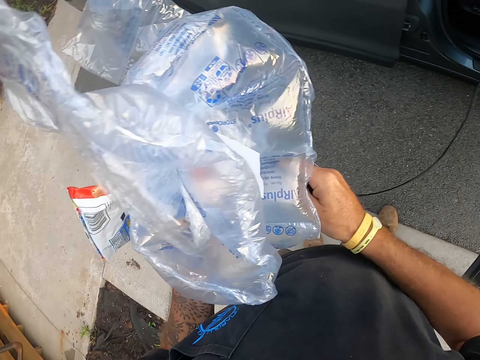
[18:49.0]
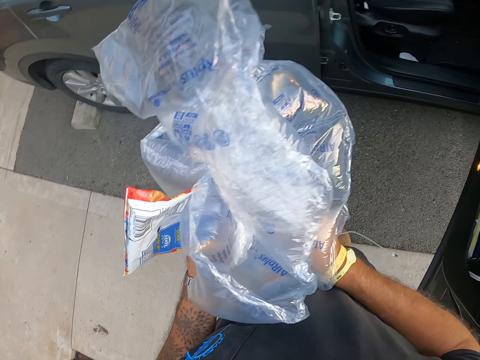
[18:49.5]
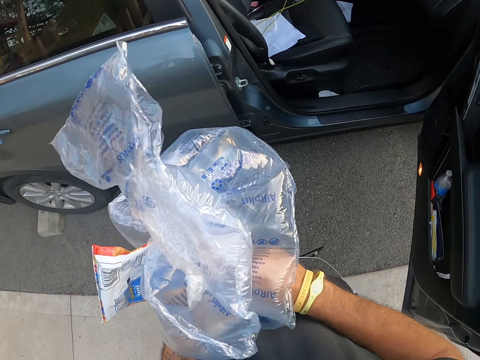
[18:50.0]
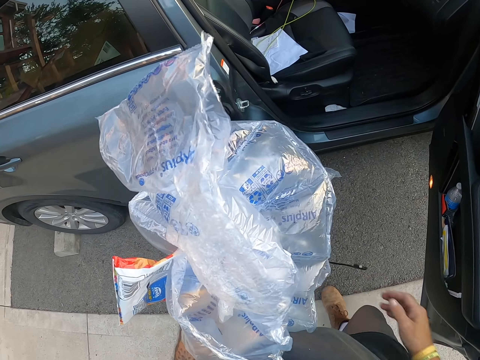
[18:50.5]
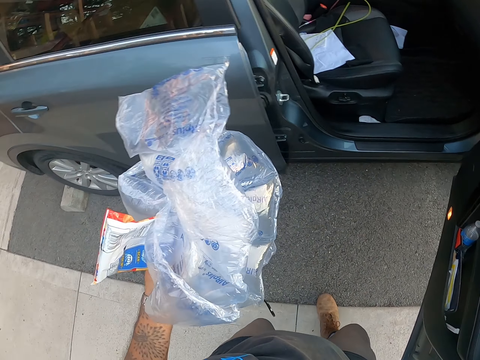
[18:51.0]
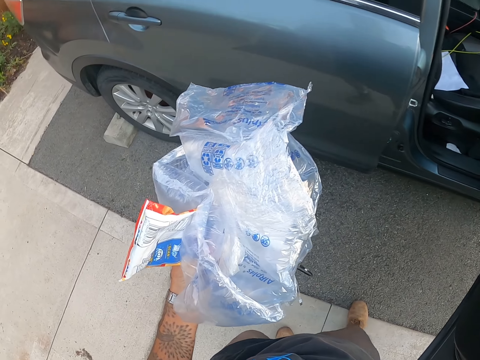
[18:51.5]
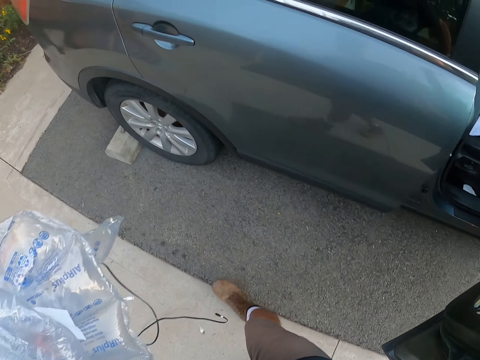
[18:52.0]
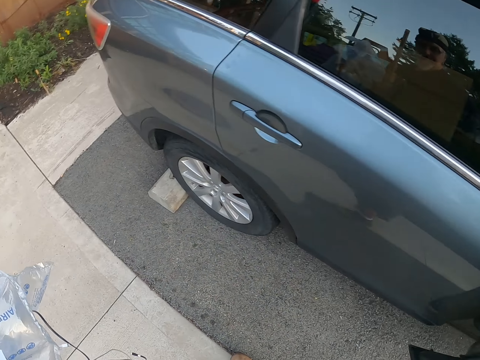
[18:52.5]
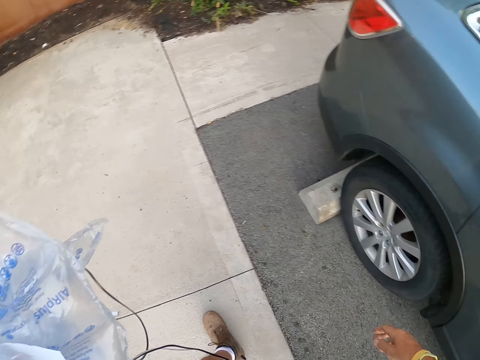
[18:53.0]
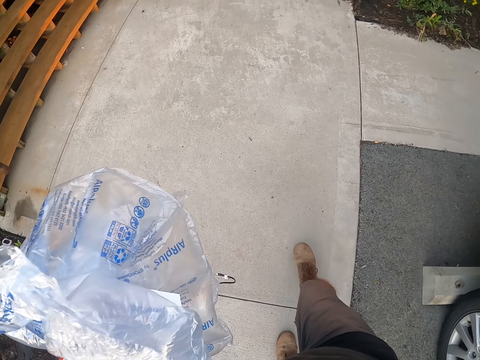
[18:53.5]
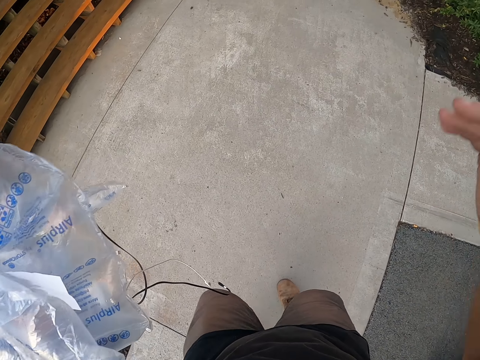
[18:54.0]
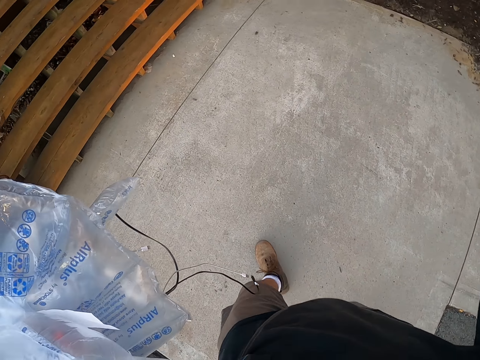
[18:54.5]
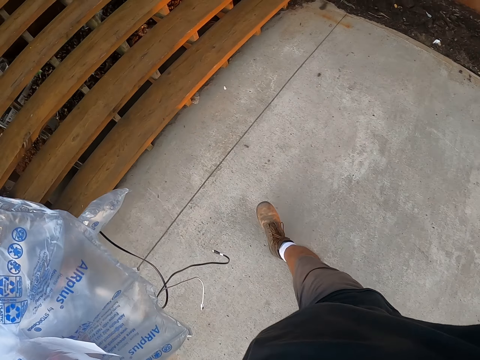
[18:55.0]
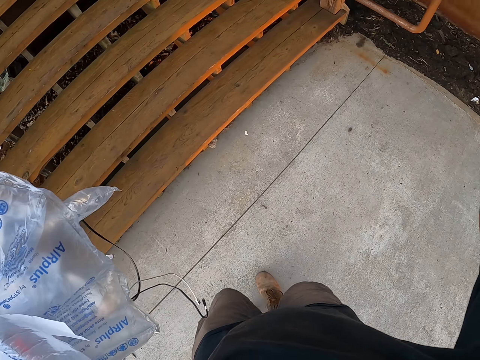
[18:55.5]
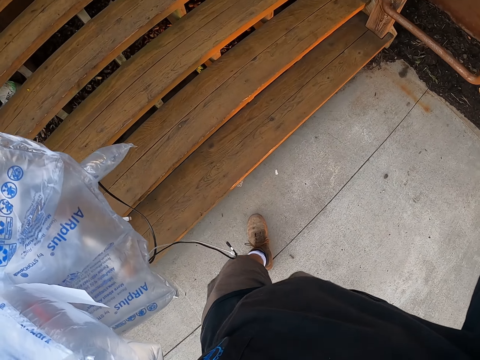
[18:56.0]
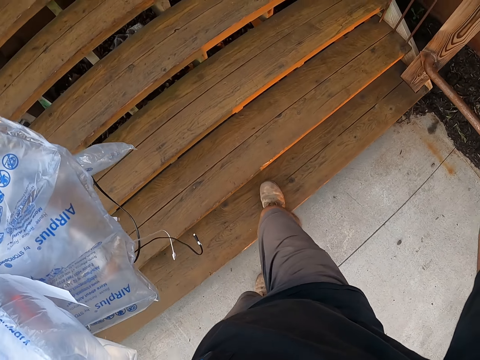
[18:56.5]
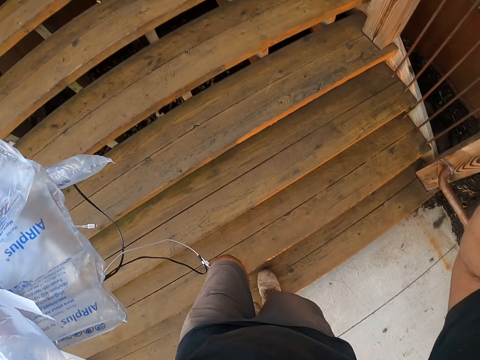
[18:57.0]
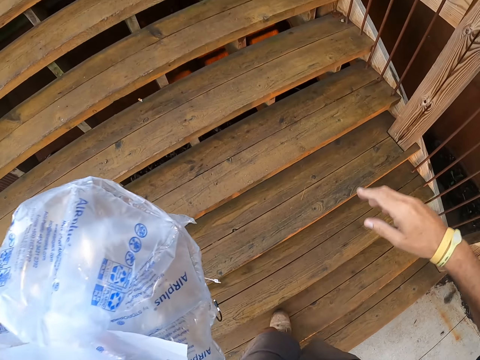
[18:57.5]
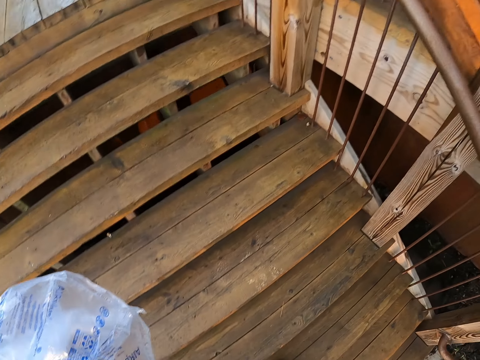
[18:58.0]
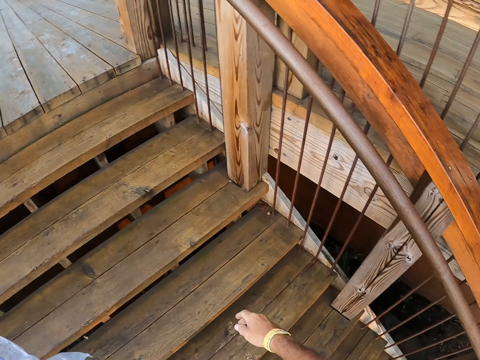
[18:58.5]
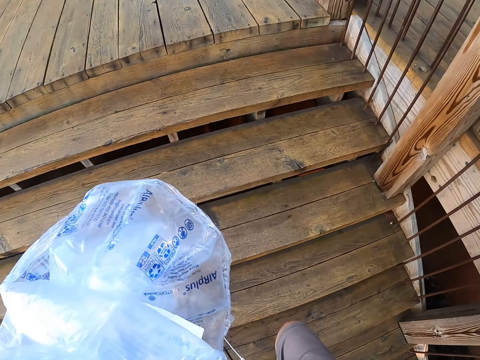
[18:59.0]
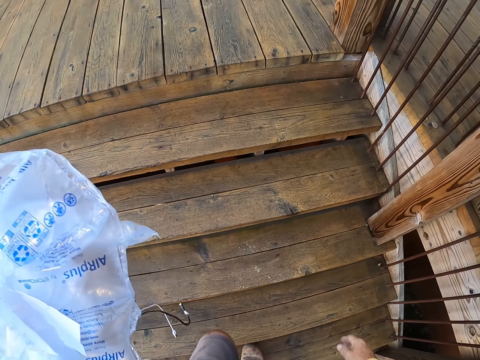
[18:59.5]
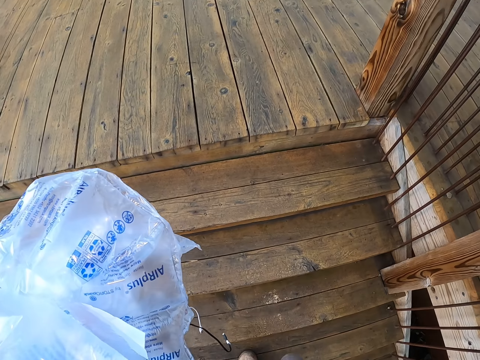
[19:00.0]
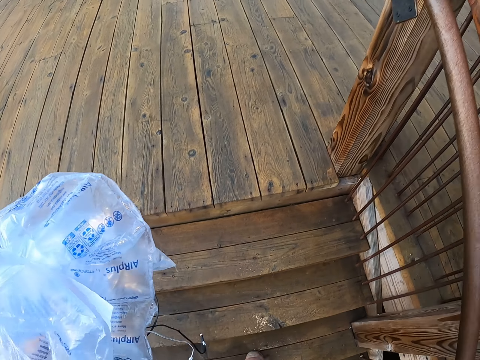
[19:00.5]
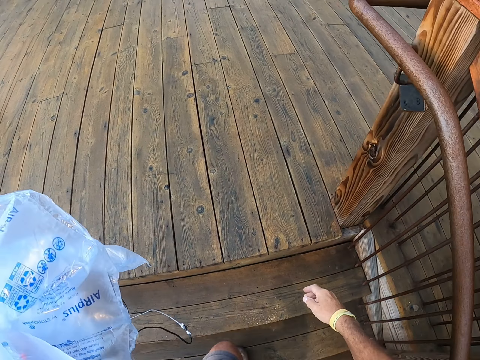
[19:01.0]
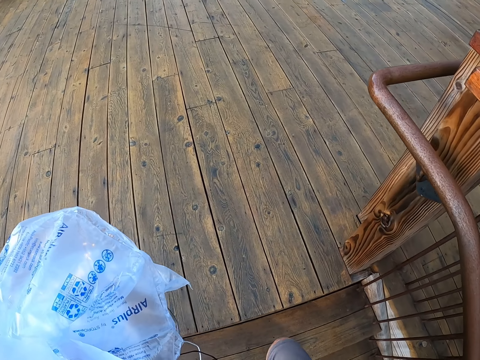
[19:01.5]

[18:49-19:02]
The camera wearer folds the cable. He closes the car door. He does something. He moves towards the dustbin. He swings his right hand as he walks.

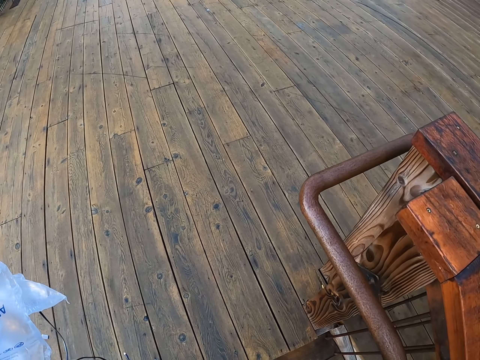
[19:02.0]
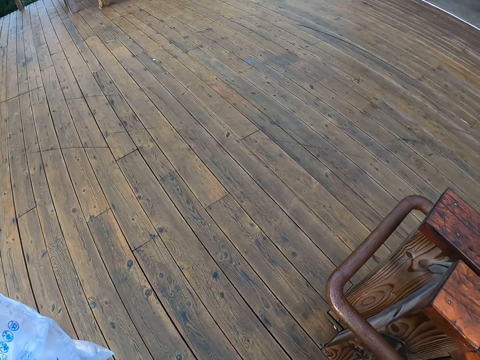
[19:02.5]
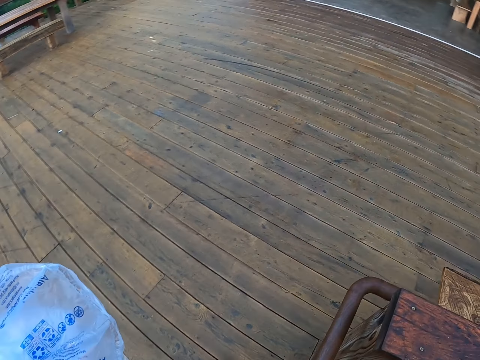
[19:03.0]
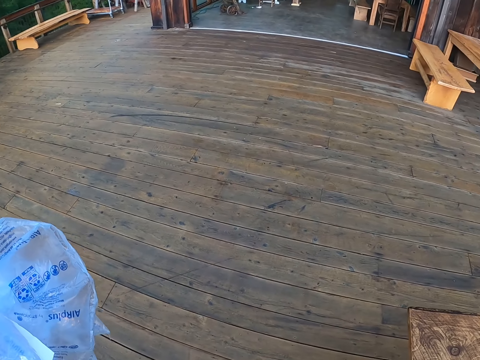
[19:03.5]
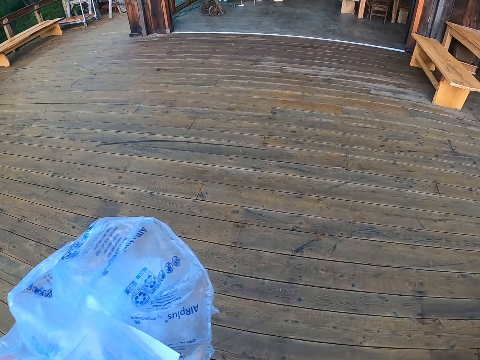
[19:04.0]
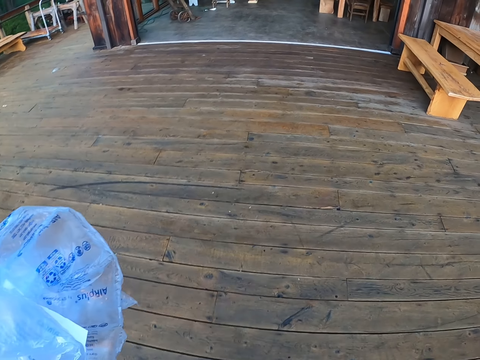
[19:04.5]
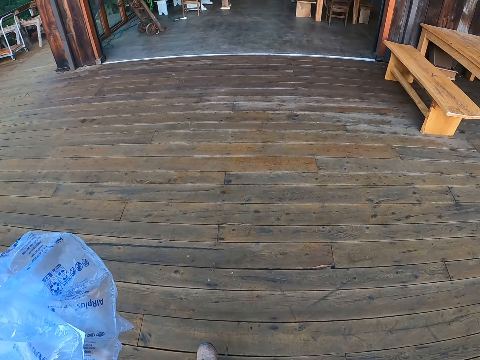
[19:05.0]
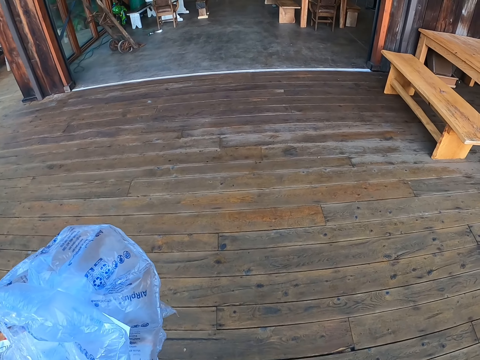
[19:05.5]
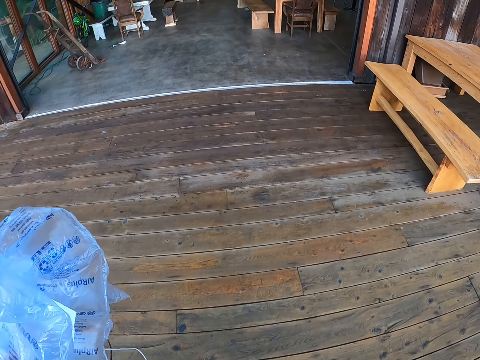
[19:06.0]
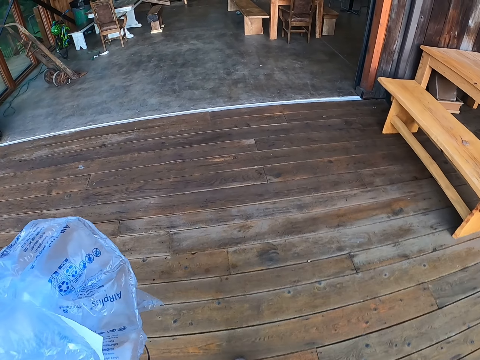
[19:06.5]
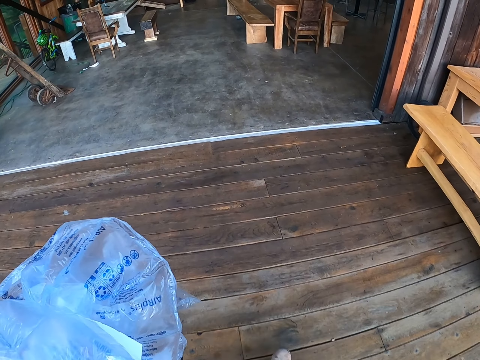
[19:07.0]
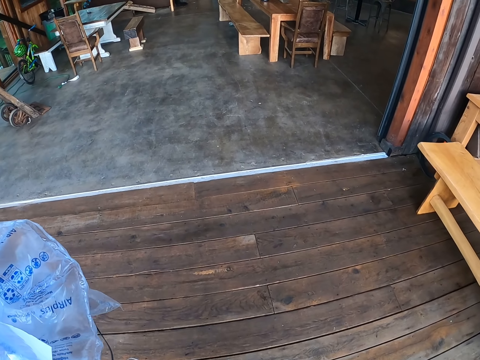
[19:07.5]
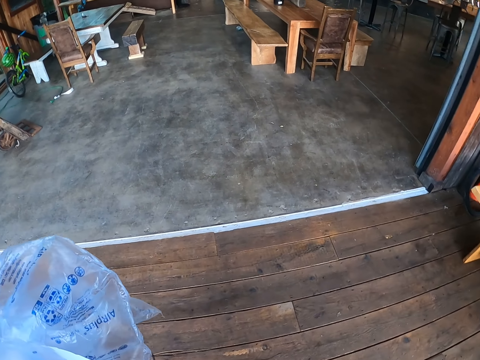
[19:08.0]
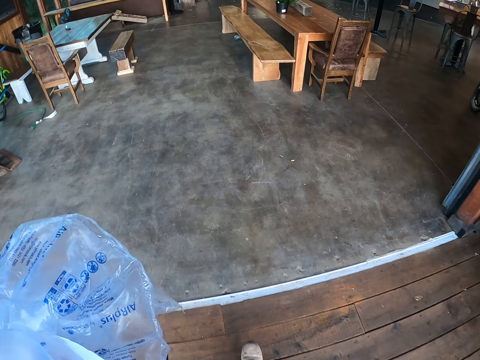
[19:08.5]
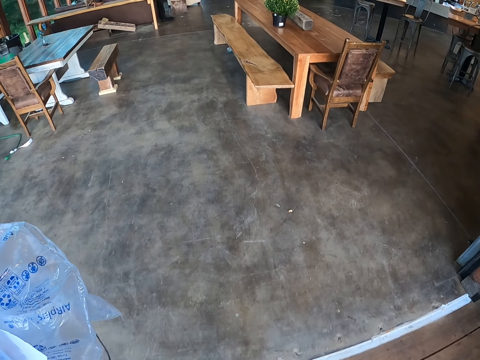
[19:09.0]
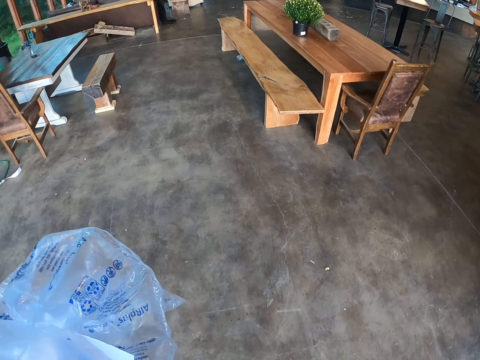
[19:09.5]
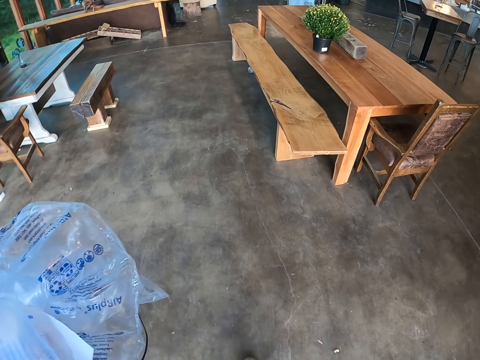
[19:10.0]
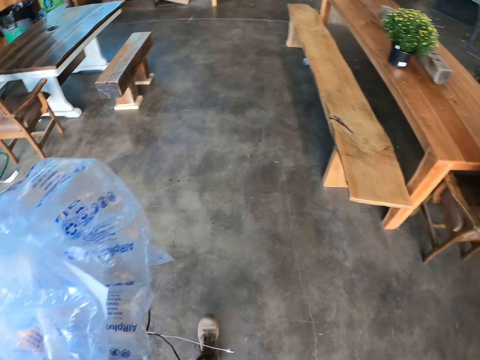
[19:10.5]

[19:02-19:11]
The camera wearer carries the polythene.

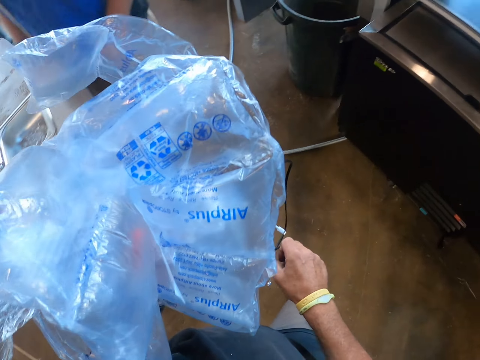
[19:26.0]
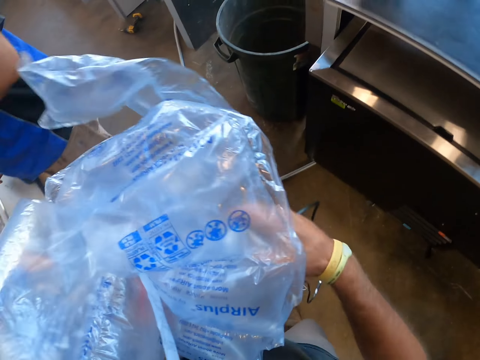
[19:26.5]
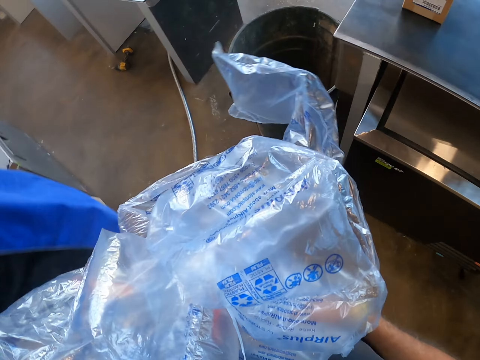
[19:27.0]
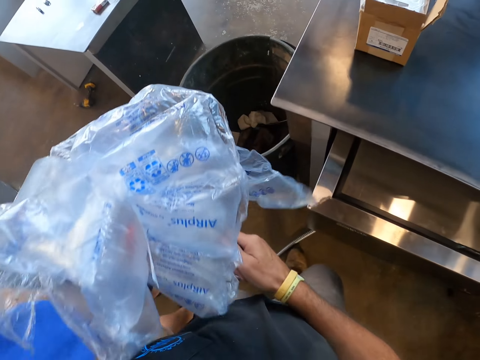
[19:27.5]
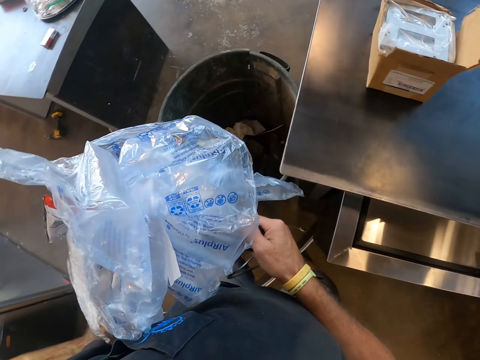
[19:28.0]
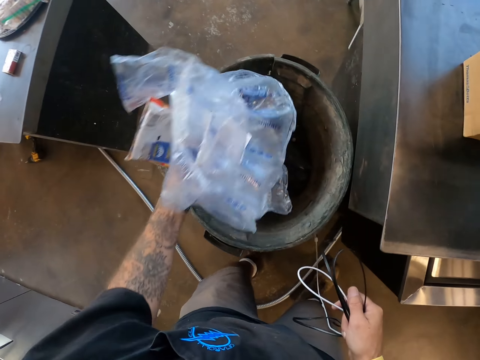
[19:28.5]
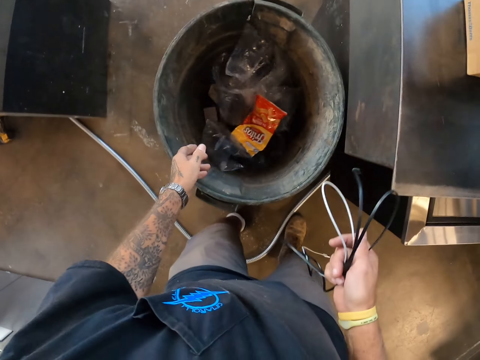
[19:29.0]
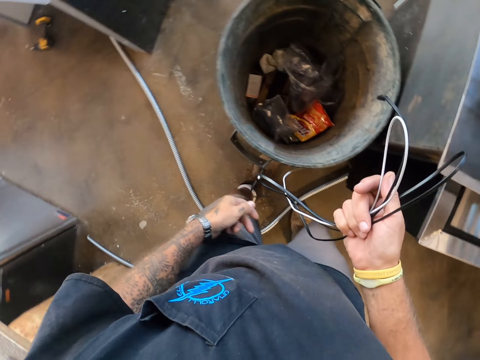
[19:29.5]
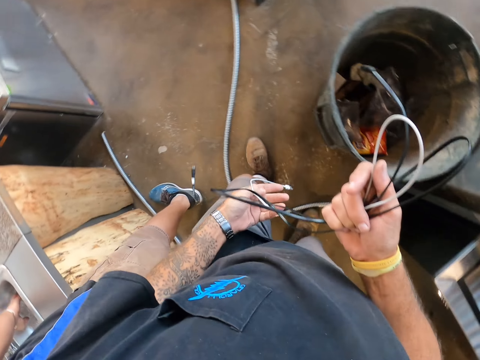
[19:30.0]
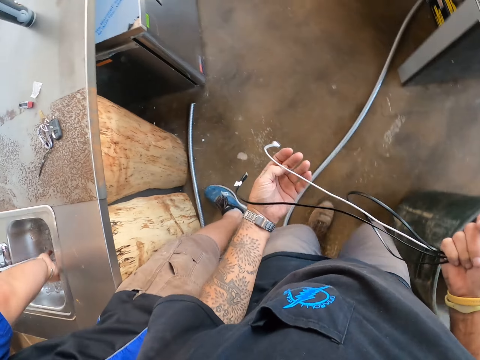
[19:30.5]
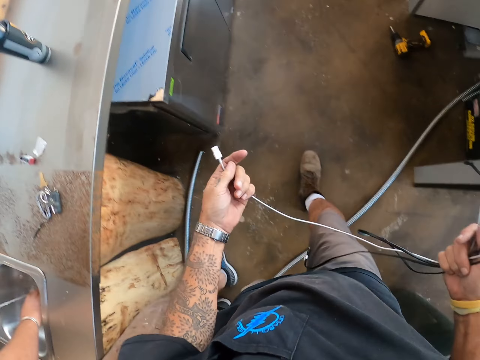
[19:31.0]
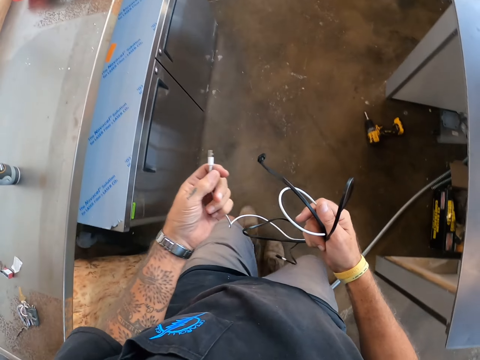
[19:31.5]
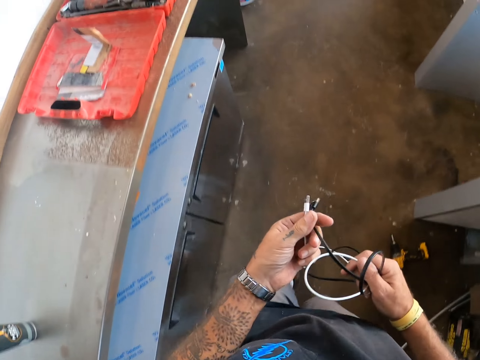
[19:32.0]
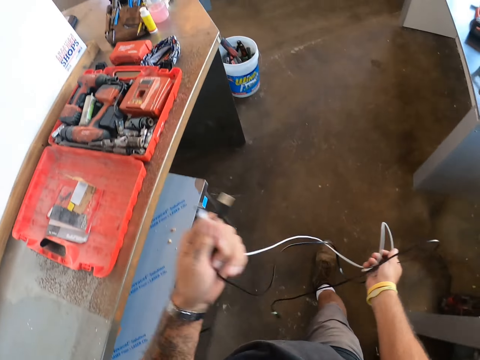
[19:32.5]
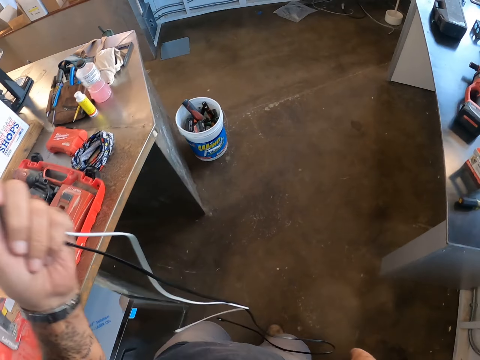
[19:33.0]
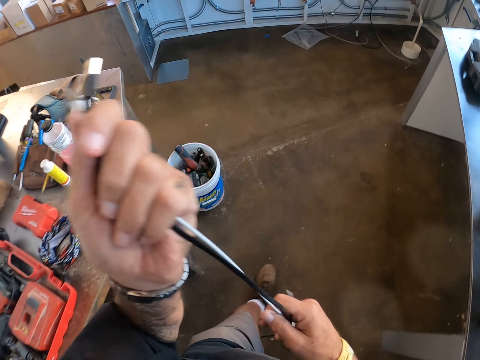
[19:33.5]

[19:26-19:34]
The camera wearer puts the cable in his right hand. He puts the polythene in the bin. He holds the cables with his hands. He walks.
